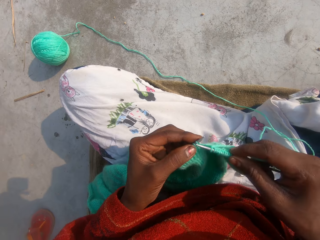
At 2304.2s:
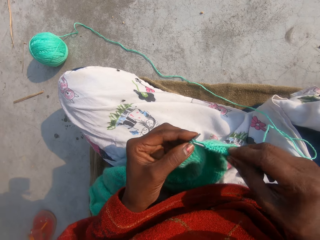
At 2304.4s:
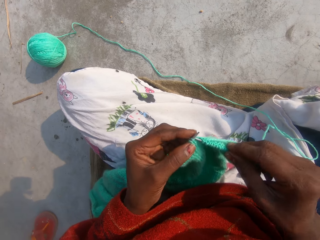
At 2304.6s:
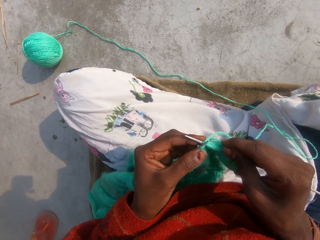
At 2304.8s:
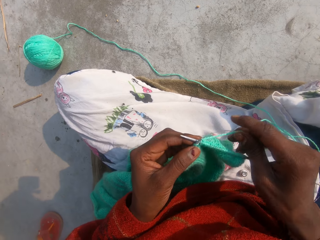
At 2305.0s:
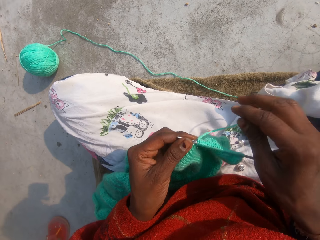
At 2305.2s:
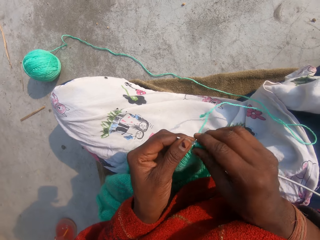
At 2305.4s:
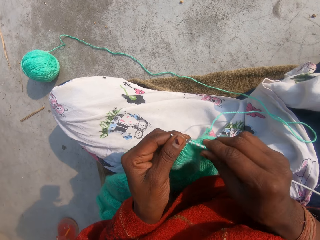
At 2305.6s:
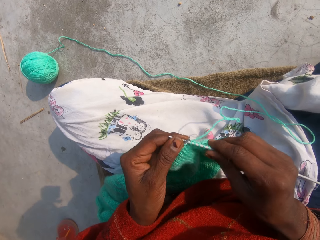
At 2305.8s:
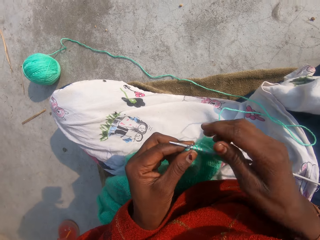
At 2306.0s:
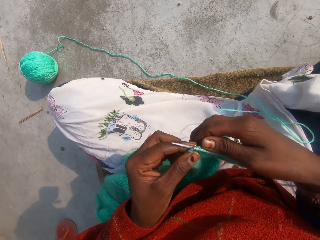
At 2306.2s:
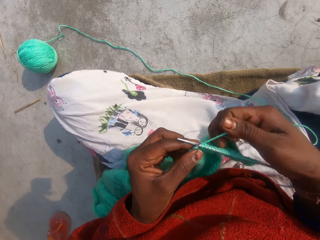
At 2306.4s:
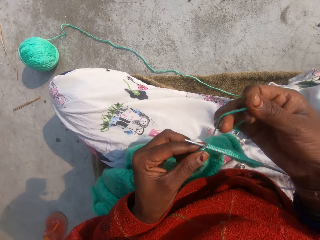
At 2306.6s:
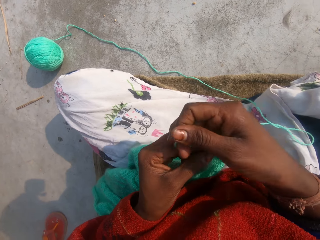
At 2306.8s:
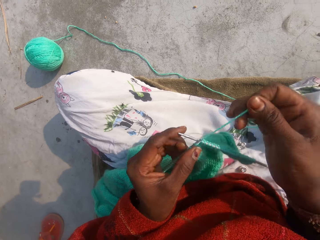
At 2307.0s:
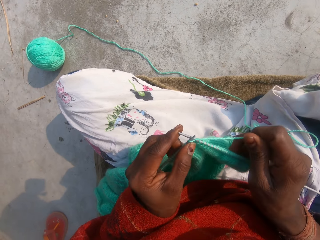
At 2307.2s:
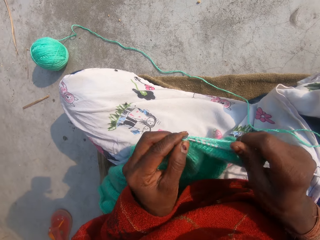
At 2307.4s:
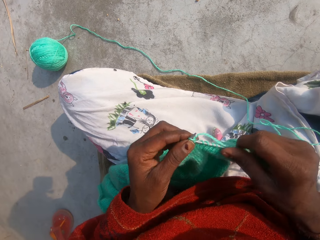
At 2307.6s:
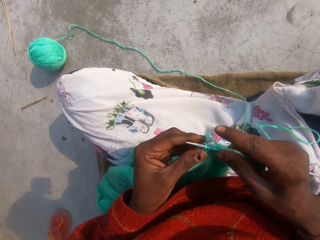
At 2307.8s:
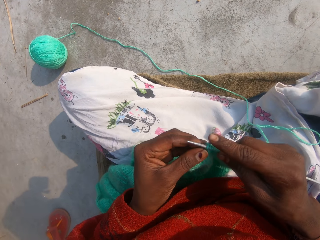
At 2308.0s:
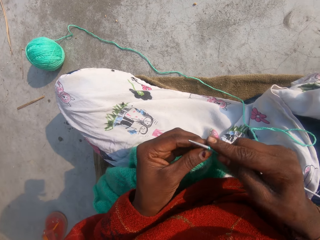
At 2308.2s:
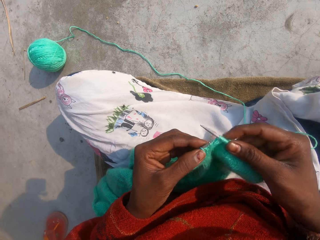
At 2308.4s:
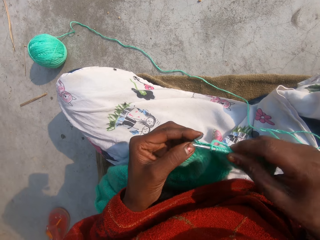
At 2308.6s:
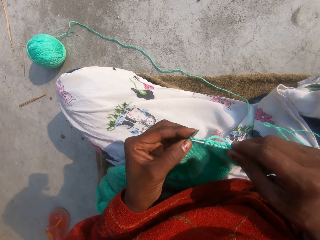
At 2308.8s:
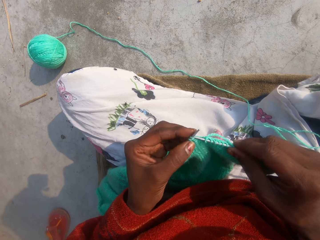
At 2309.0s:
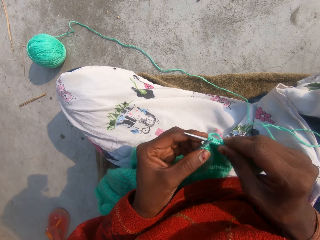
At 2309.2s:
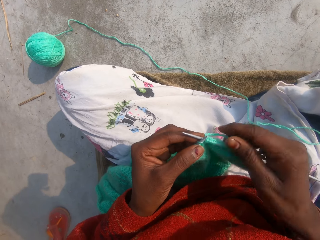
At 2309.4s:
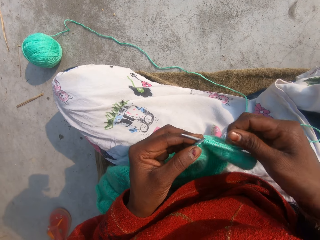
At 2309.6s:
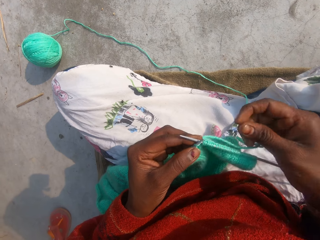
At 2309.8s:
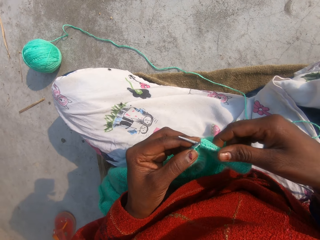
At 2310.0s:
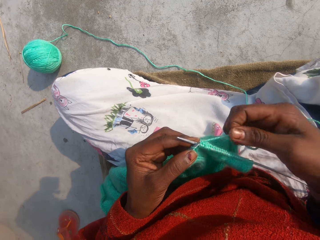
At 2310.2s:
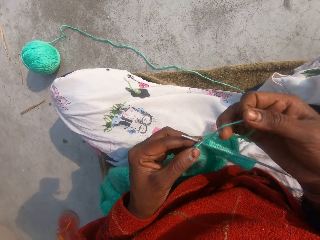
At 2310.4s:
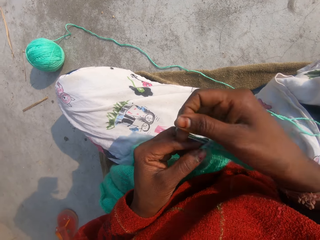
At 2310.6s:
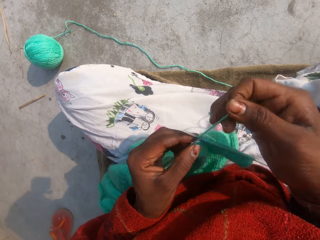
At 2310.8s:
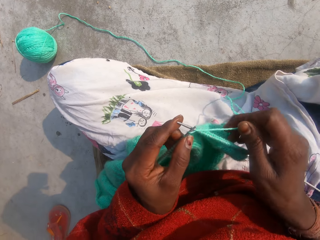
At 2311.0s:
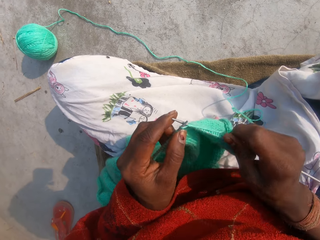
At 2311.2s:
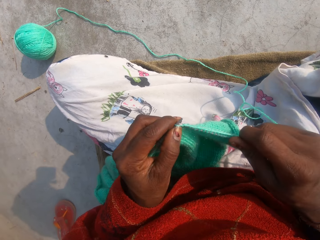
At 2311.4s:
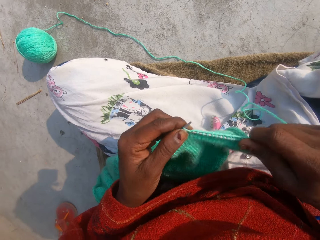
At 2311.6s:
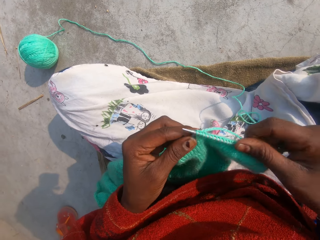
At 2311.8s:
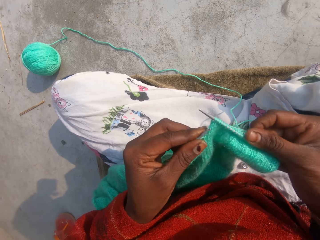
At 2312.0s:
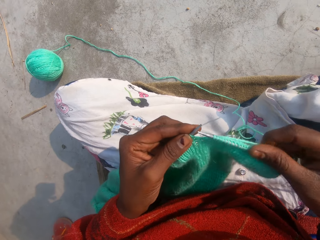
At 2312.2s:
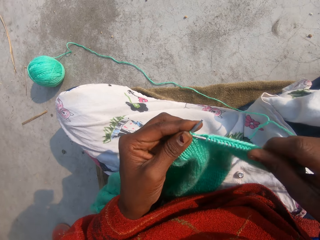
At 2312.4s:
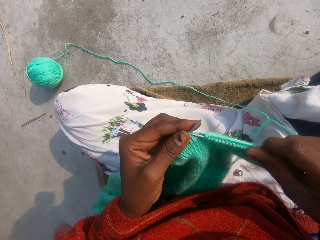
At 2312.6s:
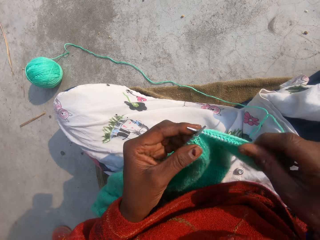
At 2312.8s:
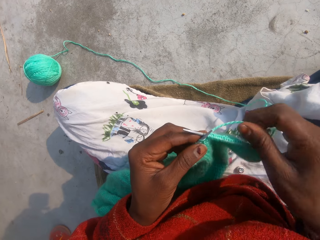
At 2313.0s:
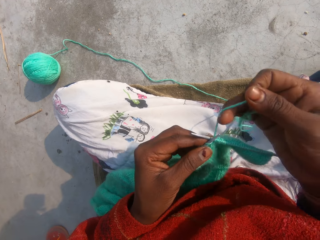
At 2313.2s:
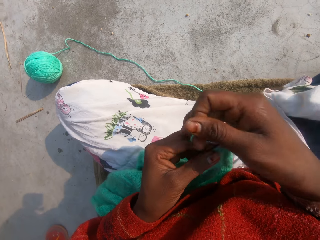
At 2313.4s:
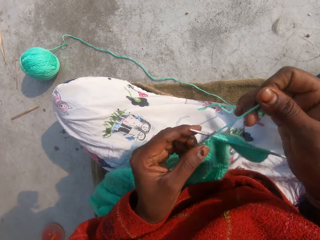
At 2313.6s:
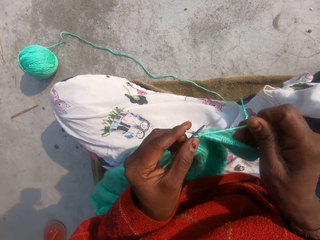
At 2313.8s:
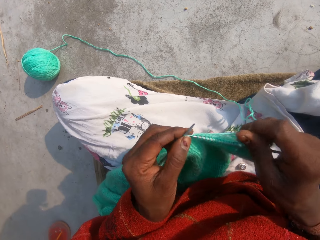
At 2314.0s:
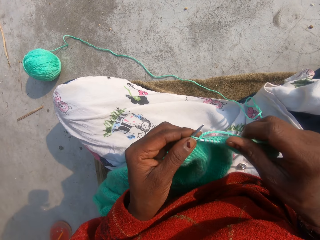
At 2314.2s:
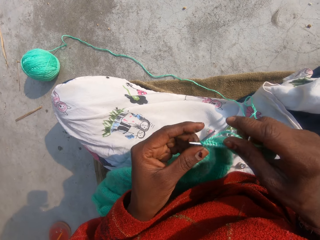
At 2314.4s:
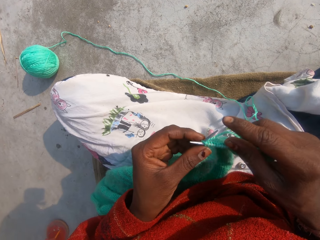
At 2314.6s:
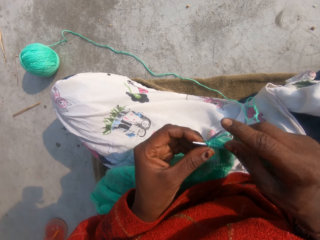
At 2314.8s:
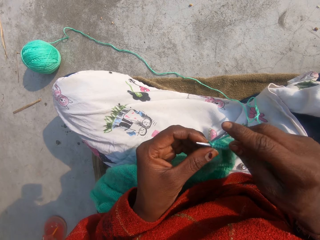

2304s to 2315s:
The camera wearer converses. They sew the piece of crochet.

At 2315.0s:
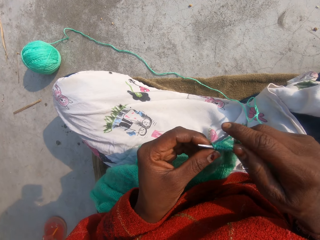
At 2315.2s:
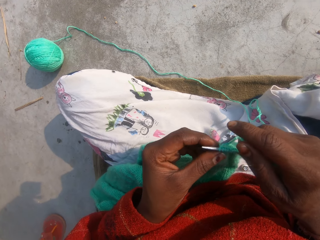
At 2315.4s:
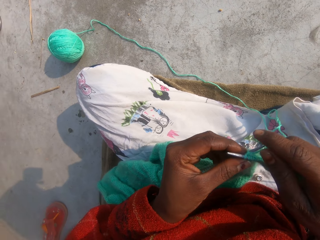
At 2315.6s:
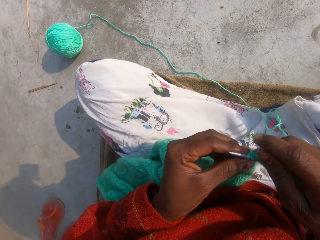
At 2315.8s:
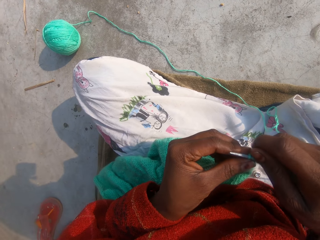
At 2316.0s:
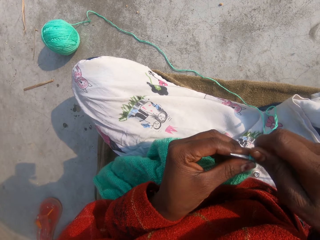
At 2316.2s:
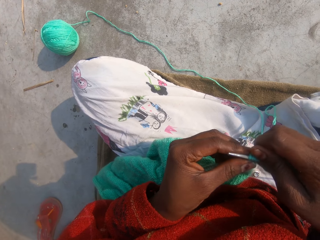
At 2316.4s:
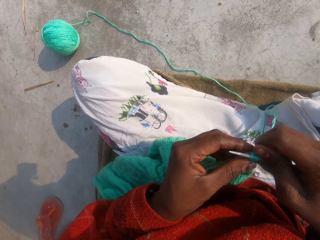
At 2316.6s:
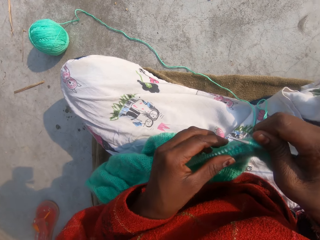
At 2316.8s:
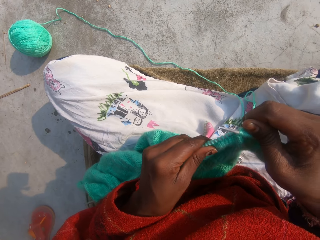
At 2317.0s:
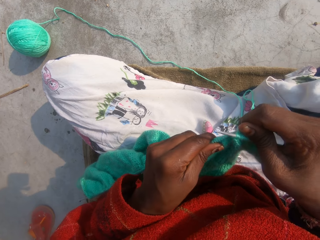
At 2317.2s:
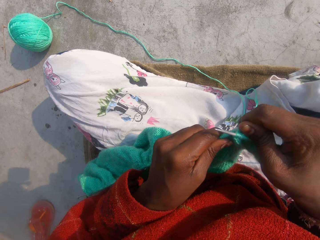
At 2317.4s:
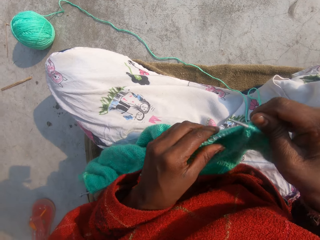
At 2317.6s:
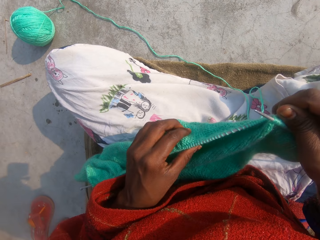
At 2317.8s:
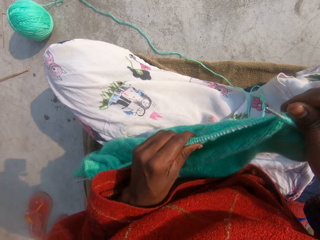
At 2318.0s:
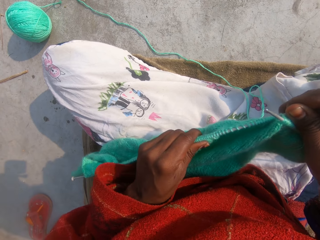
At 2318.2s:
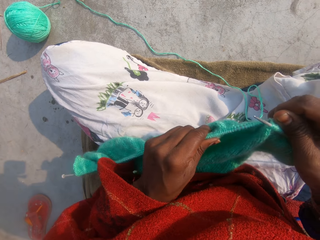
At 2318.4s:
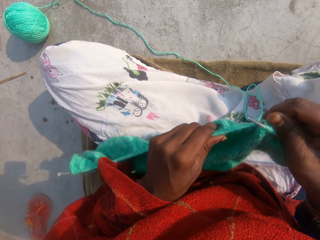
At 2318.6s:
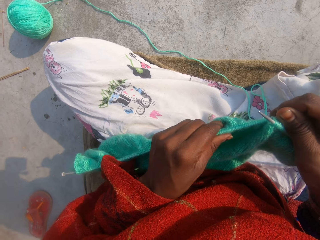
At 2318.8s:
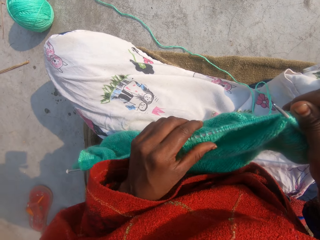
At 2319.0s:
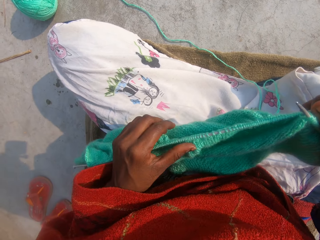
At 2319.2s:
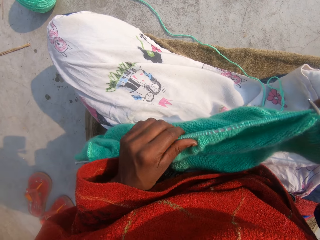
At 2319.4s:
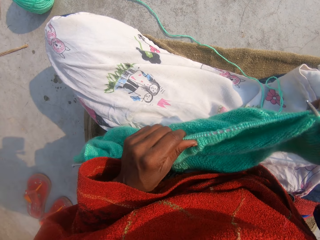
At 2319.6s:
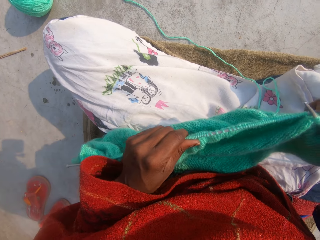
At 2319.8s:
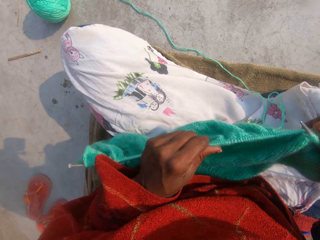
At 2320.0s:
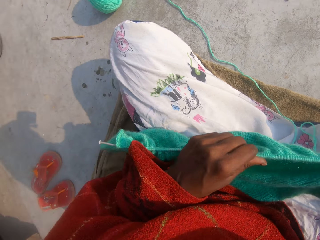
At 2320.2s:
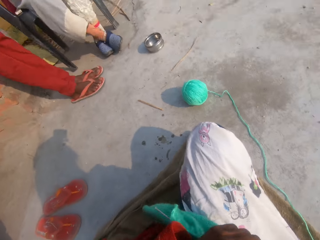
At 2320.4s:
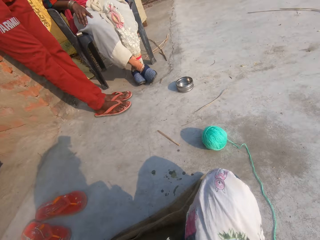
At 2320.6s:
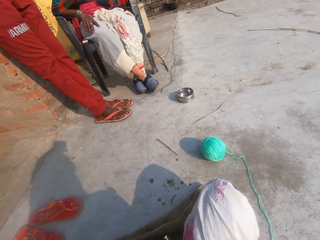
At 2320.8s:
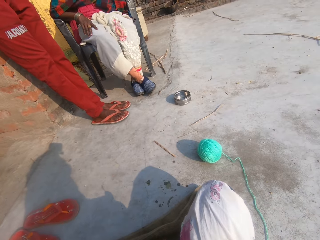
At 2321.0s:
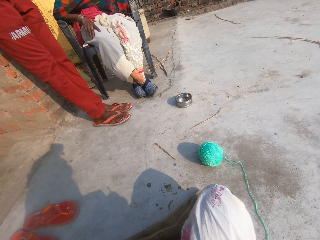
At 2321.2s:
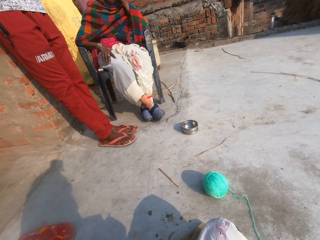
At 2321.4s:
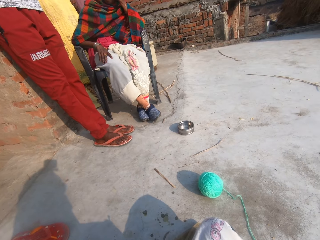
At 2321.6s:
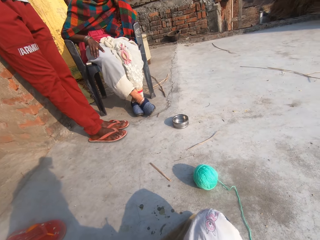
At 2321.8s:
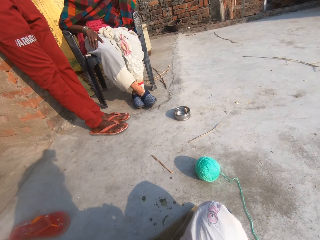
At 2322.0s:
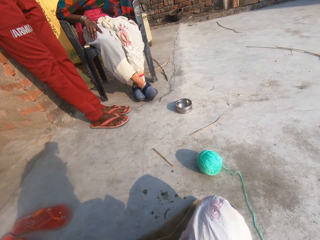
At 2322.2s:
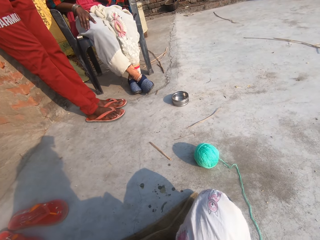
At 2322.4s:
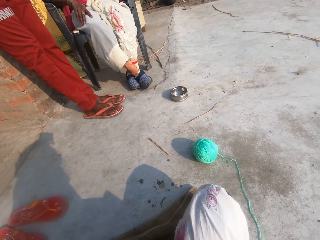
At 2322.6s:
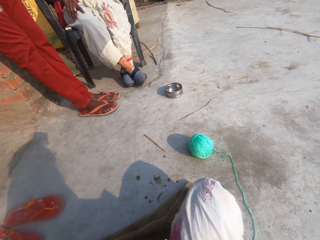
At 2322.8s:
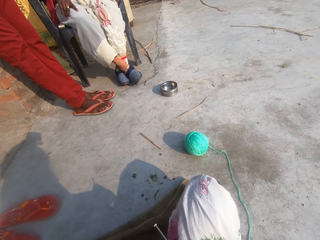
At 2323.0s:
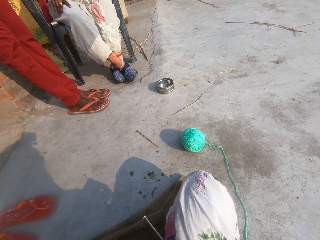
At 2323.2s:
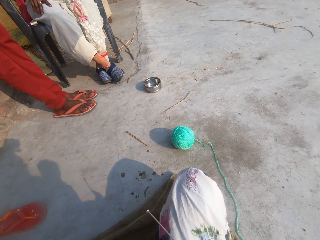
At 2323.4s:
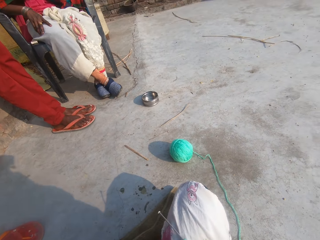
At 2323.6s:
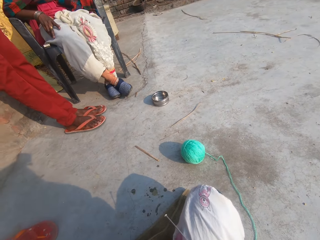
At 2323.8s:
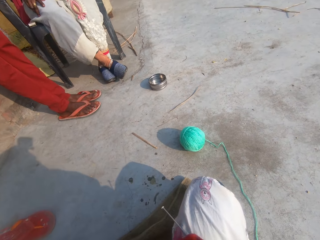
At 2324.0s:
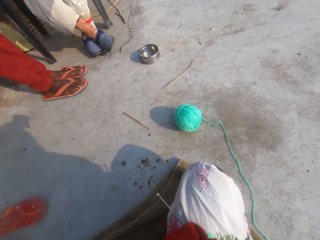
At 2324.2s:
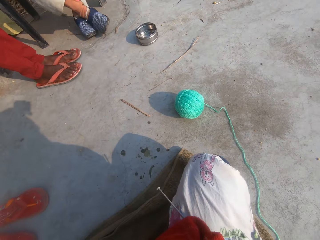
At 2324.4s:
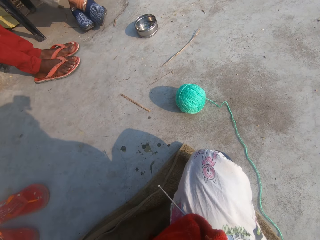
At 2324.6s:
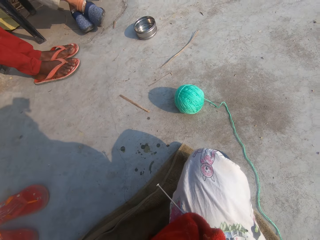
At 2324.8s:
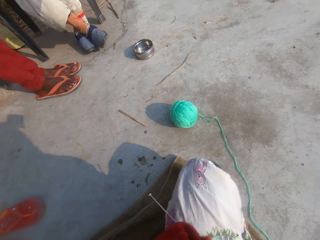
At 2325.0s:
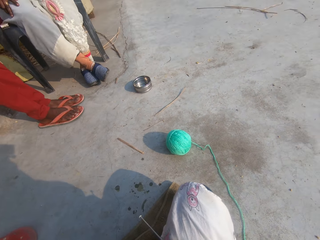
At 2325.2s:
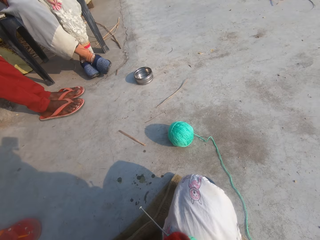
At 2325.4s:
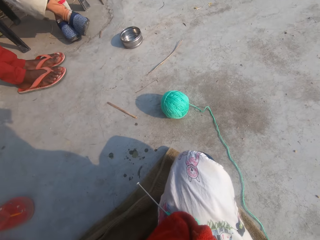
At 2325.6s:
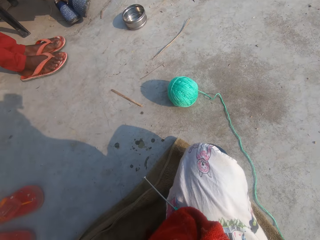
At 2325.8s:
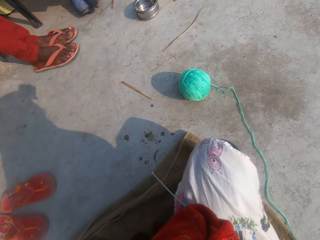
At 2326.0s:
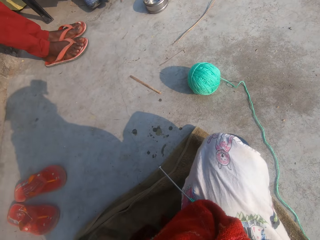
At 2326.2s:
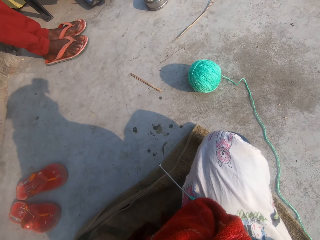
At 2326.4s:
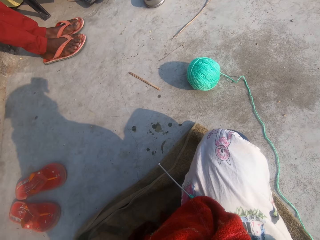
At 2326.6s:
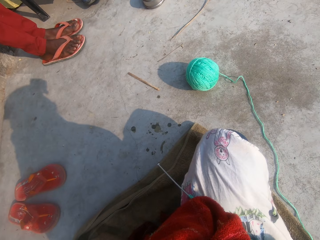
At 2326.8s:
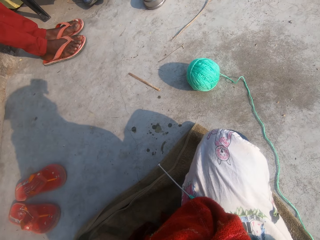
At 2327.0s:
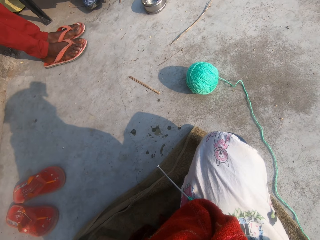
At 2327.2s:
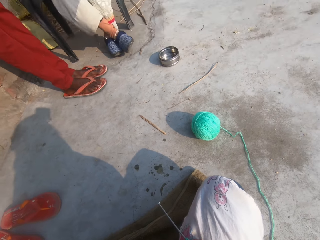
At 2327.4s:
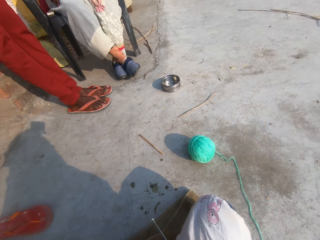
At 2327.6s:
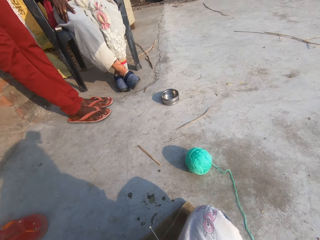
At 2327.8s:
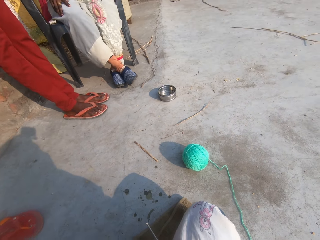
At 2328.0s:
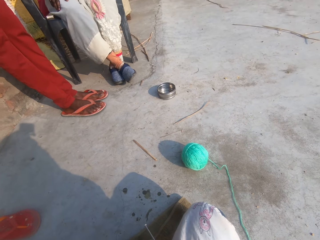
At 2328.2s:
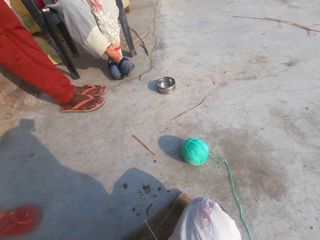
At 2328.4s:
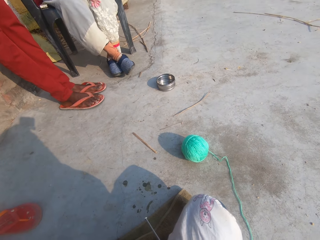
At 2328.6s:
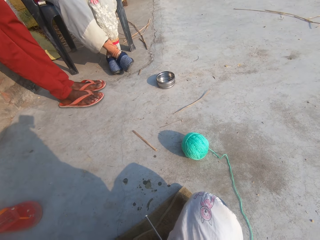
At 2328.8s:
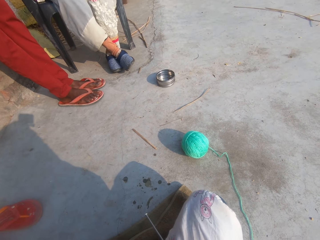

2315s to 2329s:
The camera wearer pushes the piece of crochet. They look at a man and a woman.
